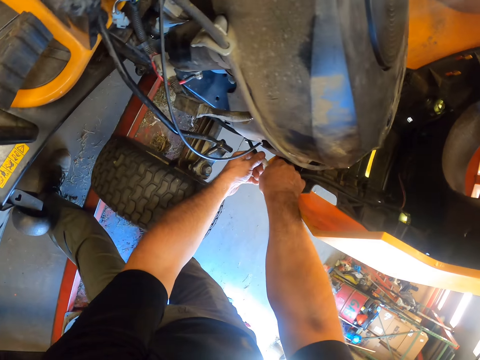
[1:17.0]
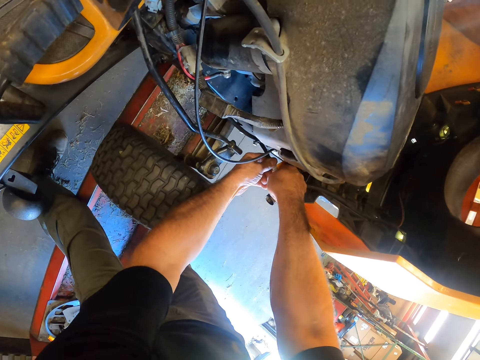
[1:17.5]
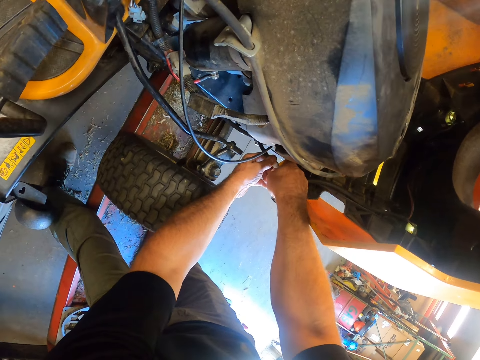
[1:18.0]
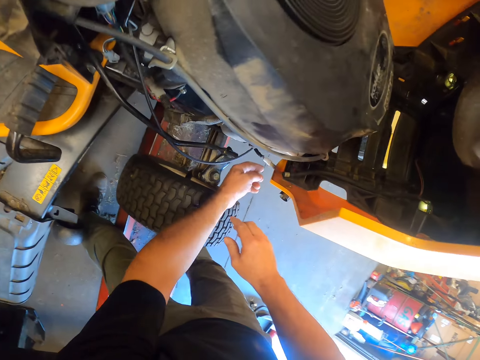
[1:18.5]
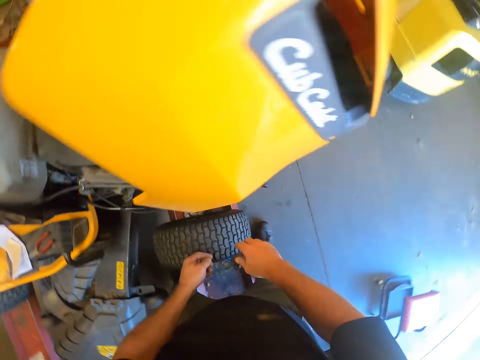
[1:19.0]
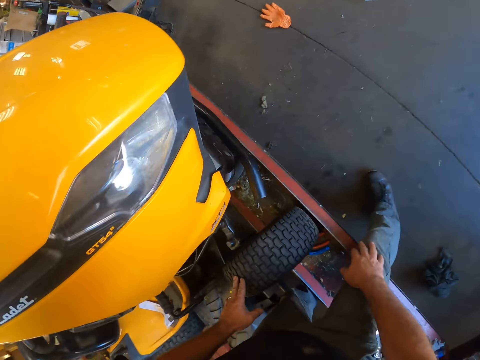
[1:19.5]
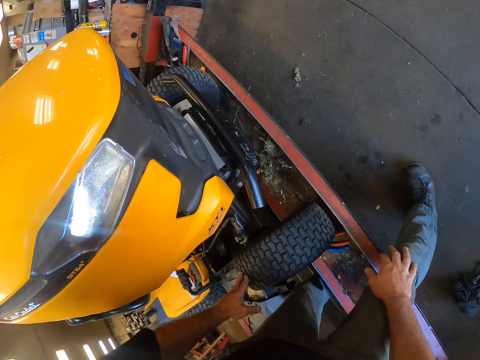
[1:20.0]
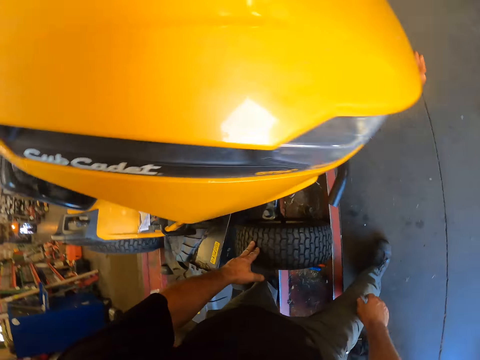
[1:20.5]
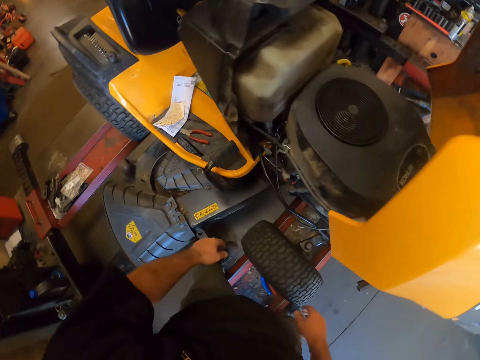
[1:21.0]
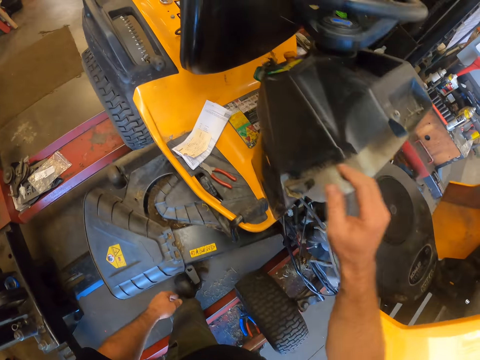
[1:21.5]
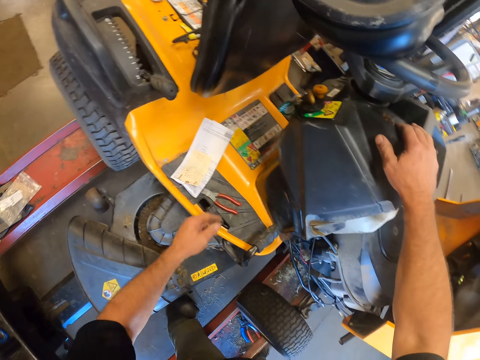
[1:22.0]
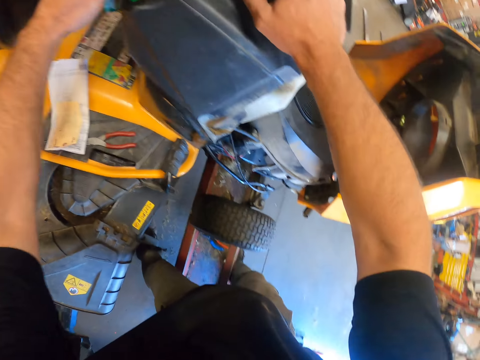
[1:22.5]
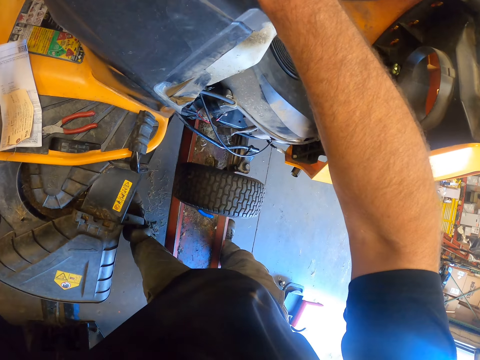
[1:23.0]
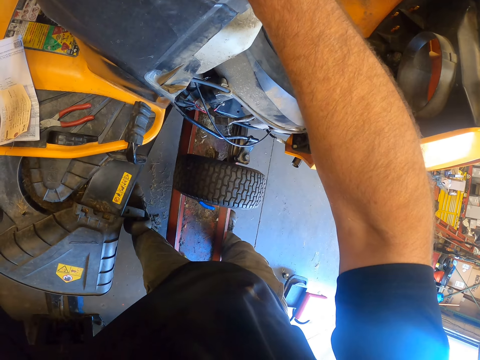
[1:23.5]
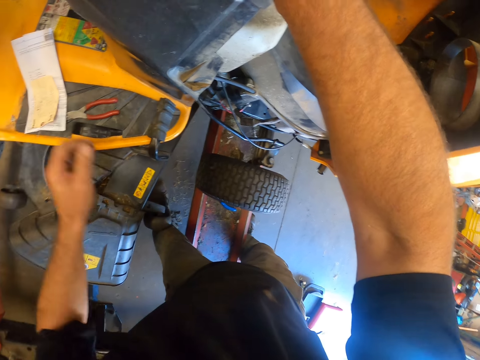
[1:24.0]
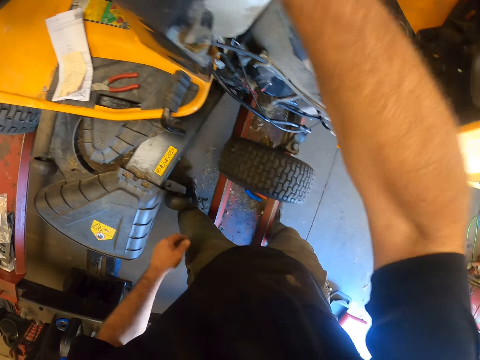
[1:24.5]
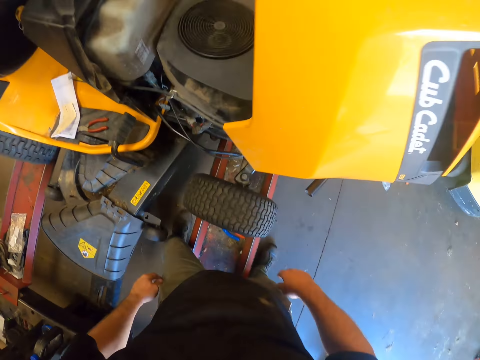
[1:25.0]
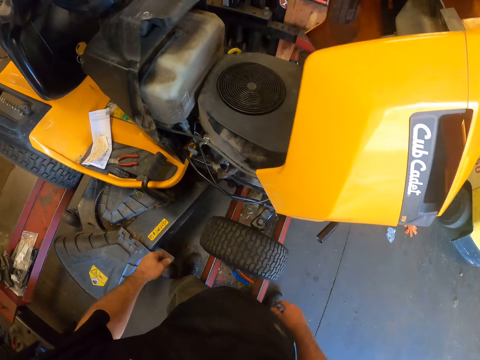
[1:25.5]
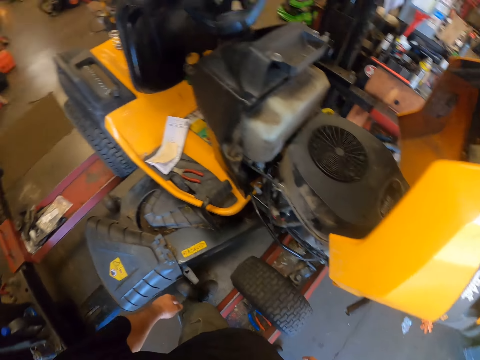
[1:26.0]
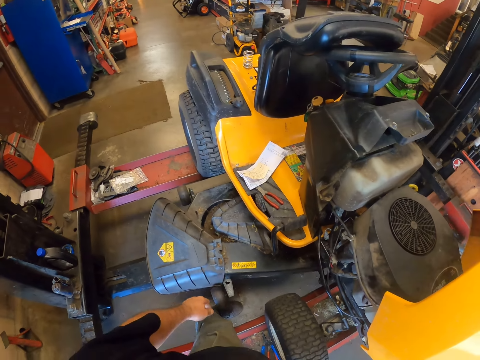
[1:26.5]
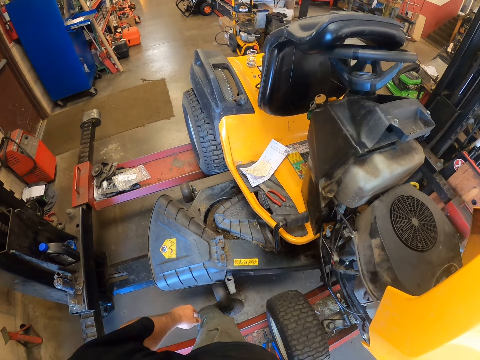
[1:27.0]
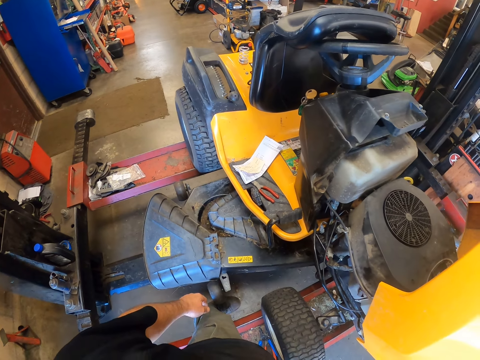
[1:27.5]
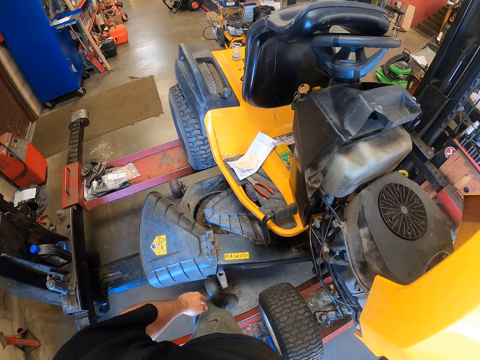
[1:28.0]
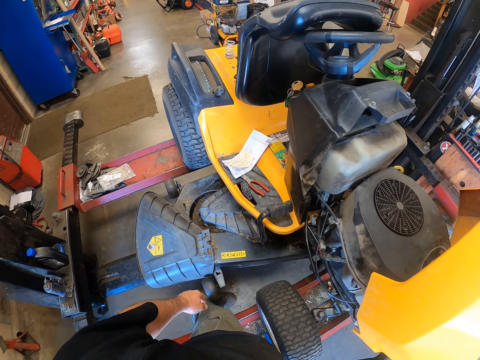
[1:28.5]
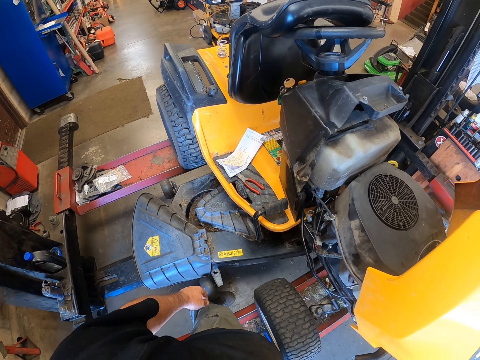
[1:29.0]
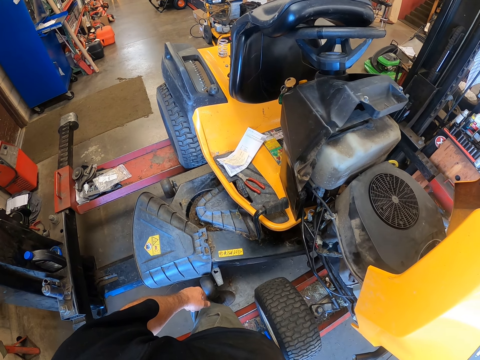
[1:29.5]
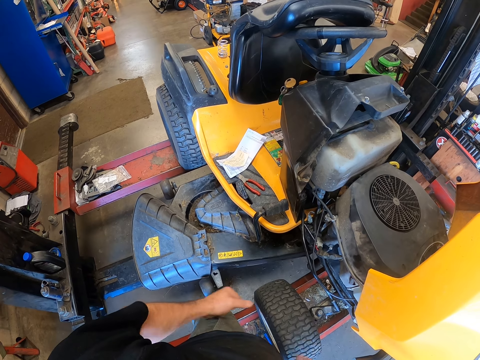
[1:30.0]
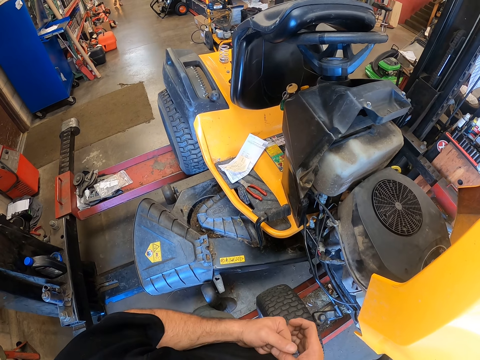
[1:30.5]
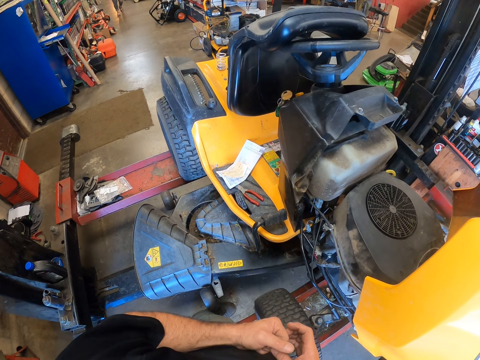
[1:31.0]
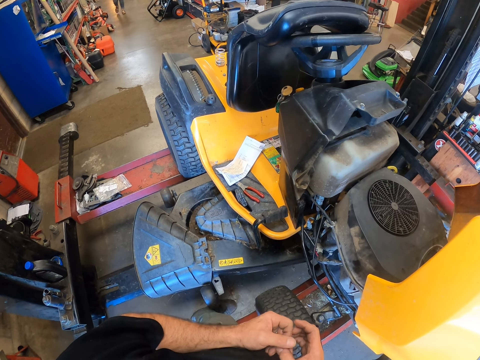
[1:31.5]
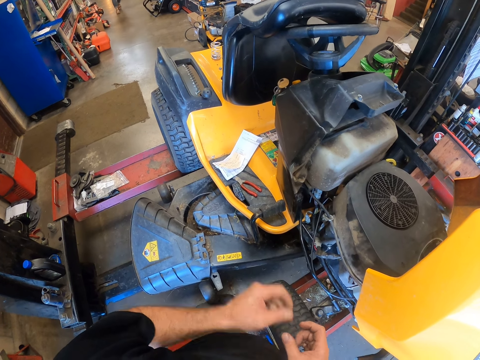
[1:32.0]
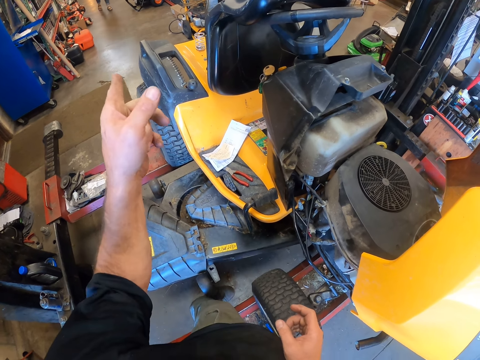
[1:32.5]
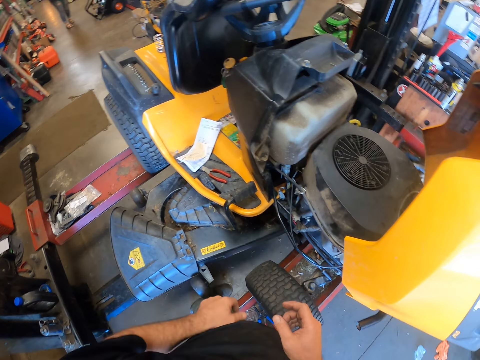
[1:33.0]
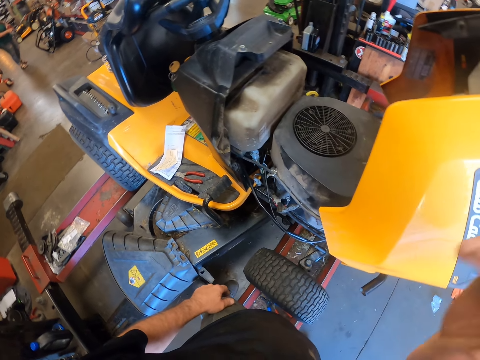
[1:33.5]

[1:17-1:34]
The camera wearer touches a wheel of the lawn mower with his left hand. He looks around. He places his right hand on the lawn mower. He adjusts the key of the lawn mower with his left hand. He removes his right hand from the lawn mower. He looks at the Cub Cadet. He scratches his hands. He points towards a woman. He points at the Cub Cadet. He touches the camera with his right hand.
